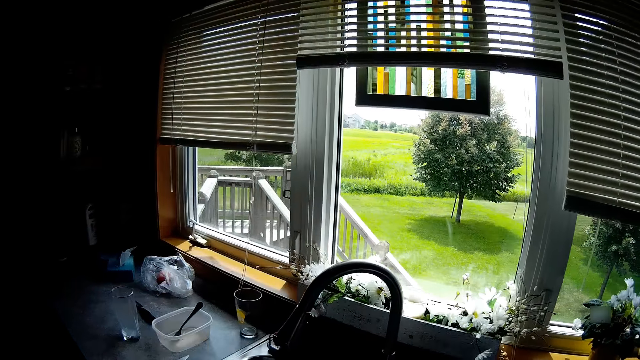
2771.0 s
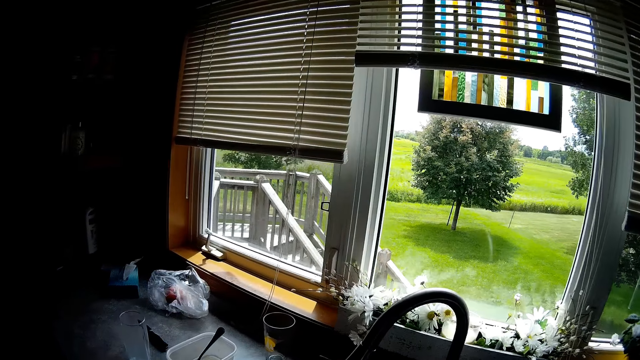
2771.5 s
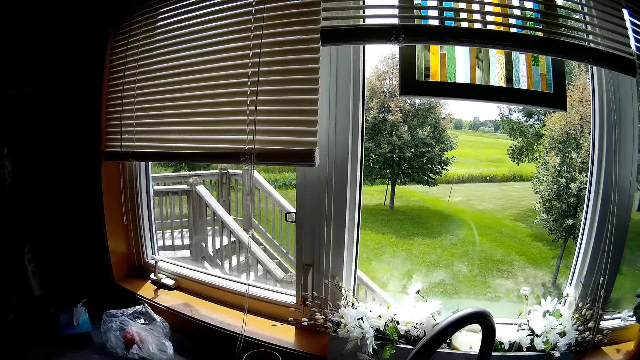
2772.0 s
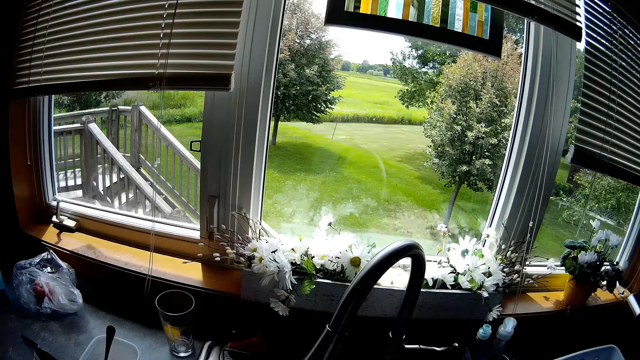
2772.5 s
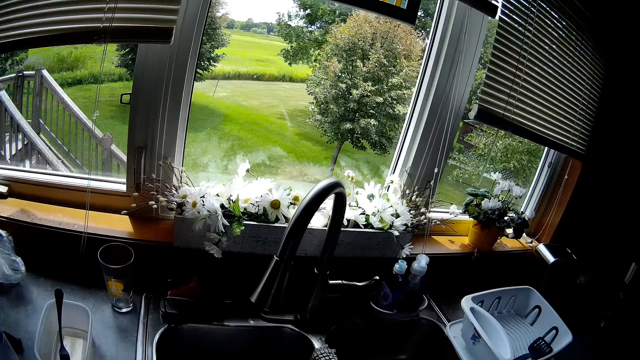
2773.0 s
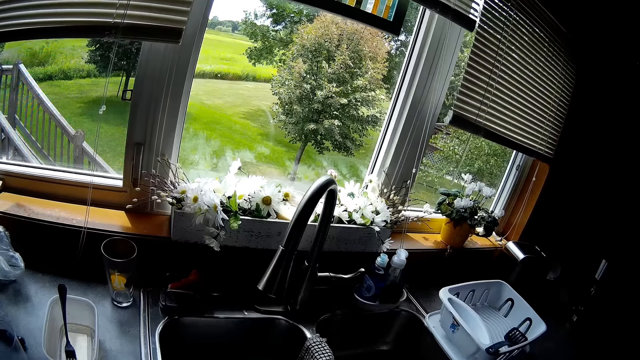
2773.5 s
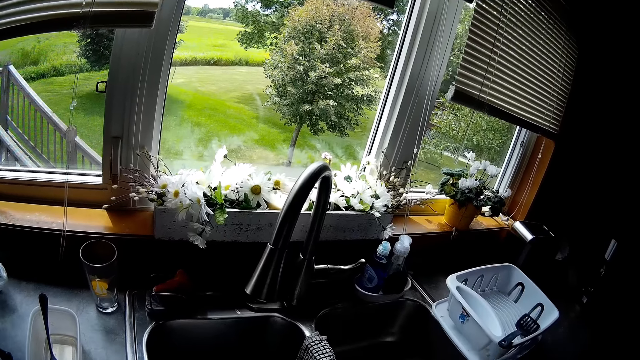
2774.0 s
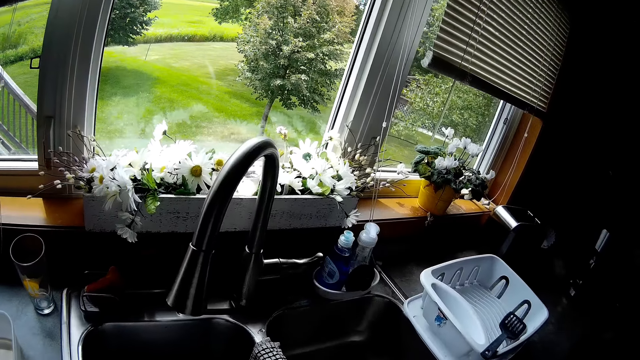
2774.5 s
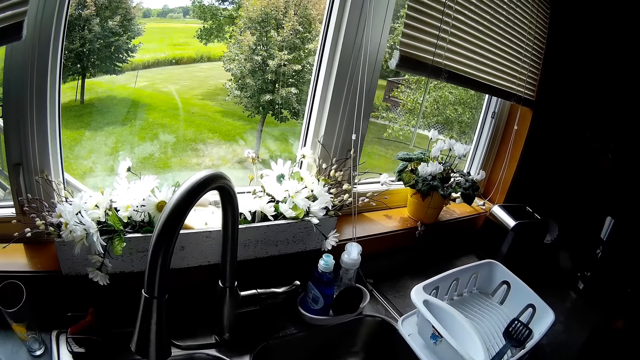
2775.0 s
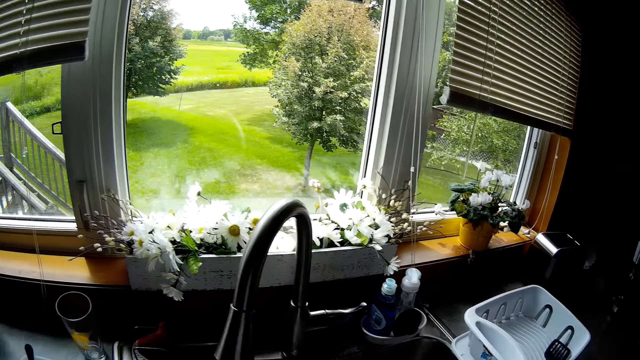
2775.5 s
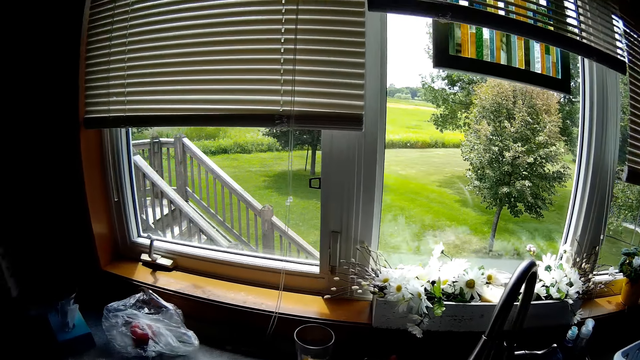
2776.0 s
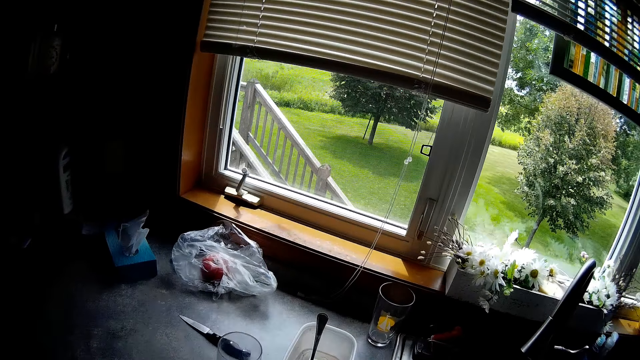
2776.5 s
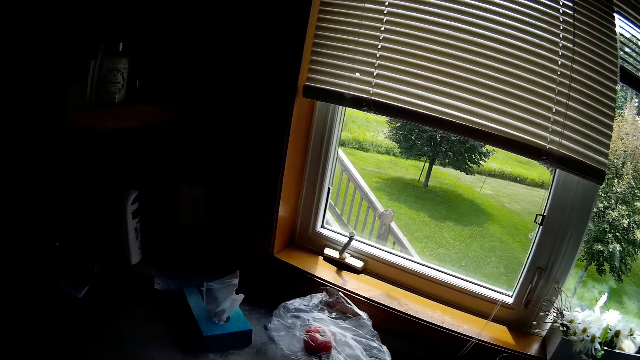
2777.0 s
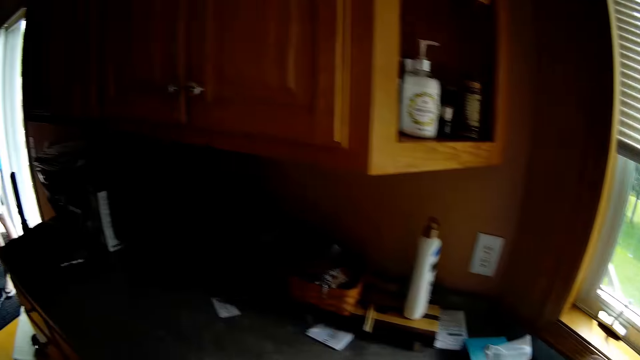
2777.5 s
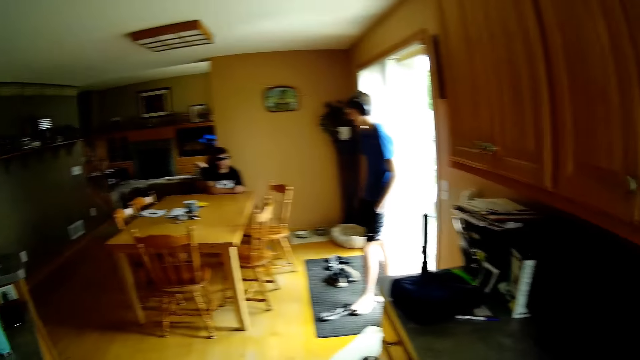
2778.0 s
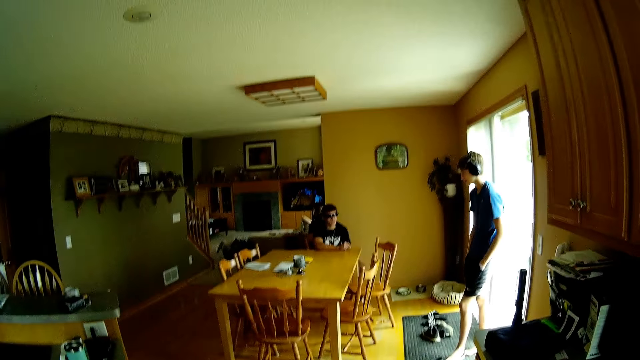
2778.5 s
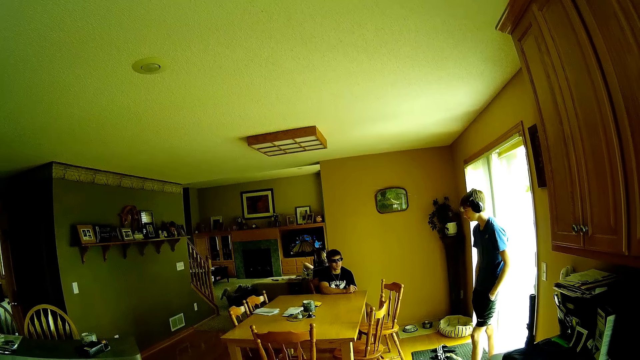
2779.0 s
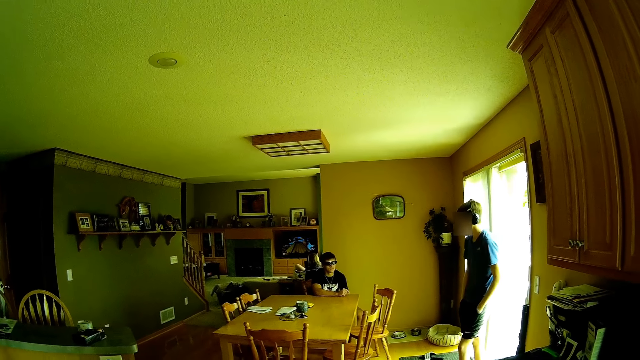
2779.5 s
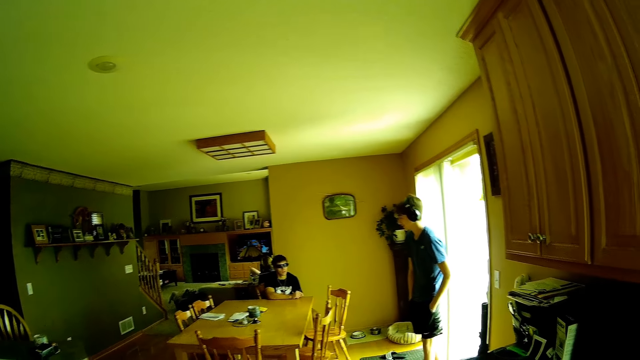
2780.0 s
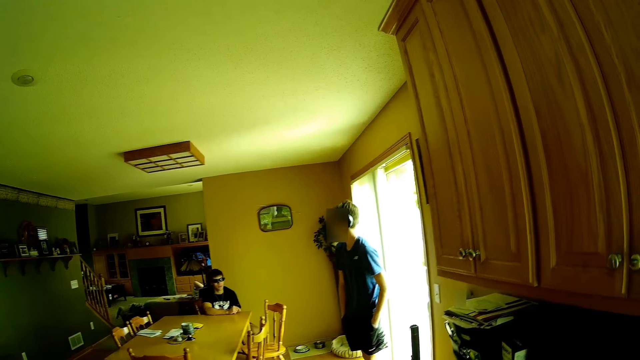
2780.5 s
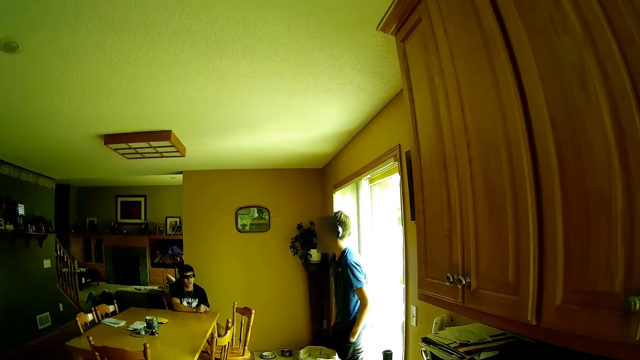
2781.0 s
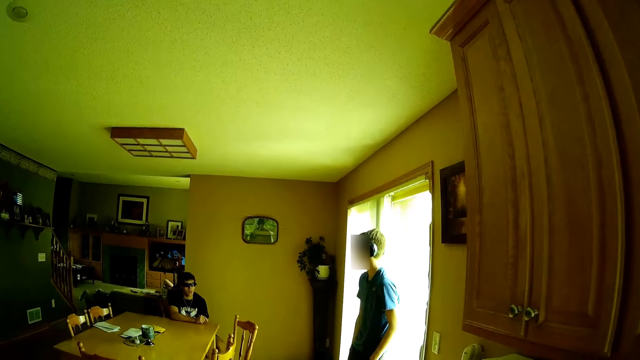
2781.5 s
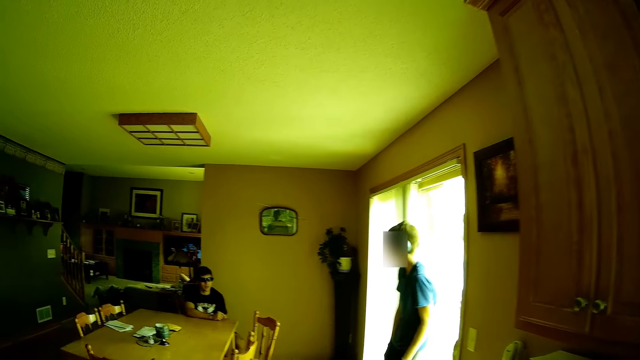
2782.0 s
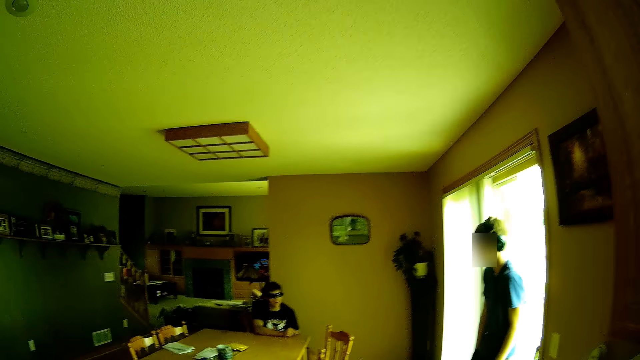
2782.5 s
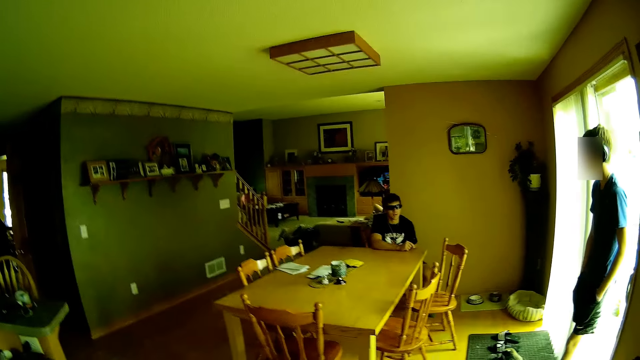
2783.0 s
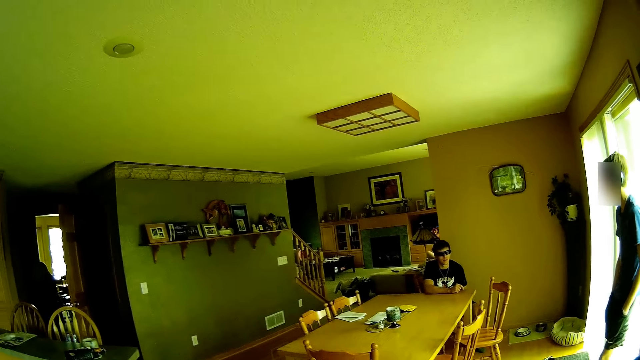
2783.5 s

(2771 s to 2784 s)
The camera wearer looks around. They walk in the room.

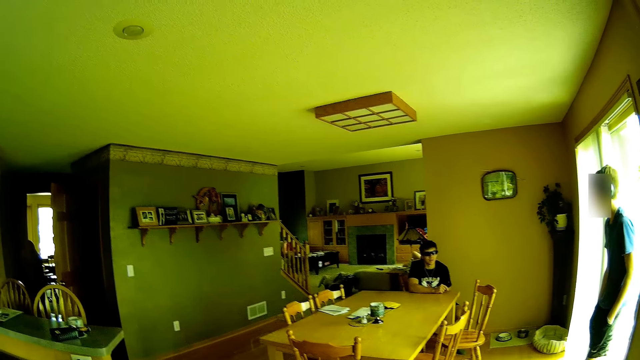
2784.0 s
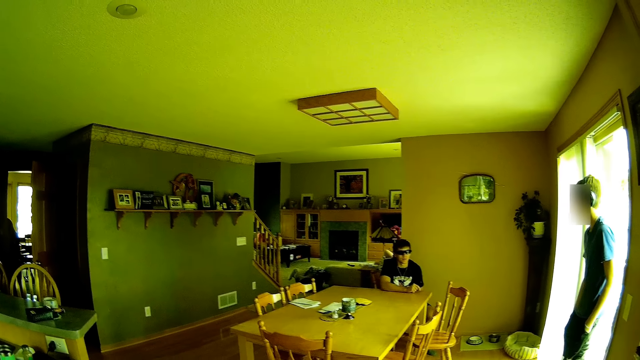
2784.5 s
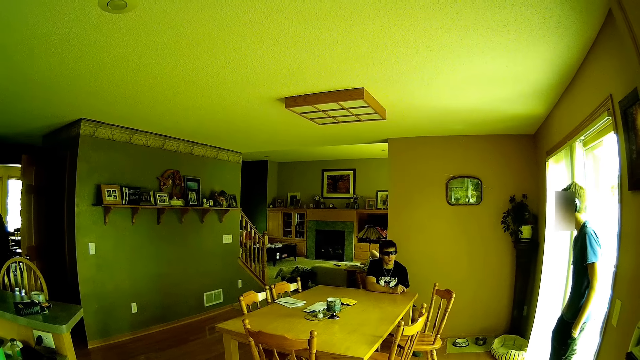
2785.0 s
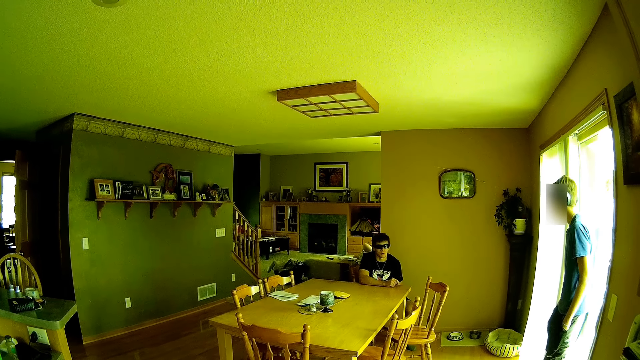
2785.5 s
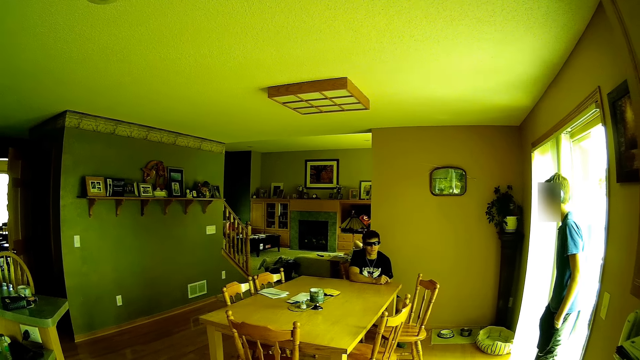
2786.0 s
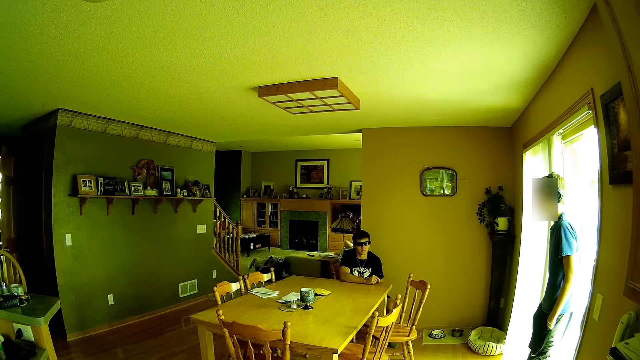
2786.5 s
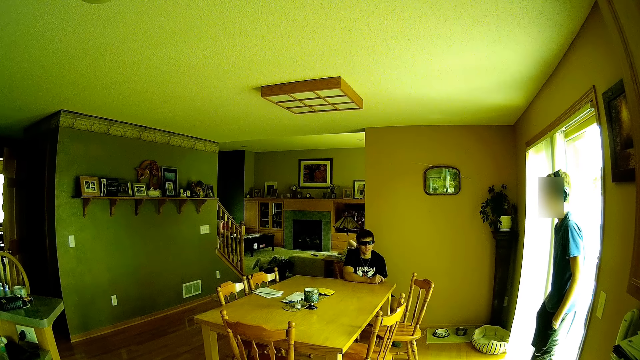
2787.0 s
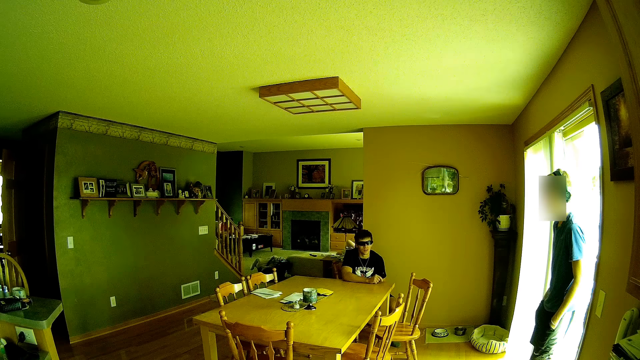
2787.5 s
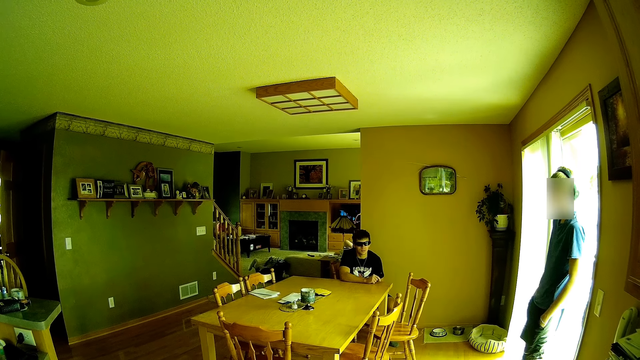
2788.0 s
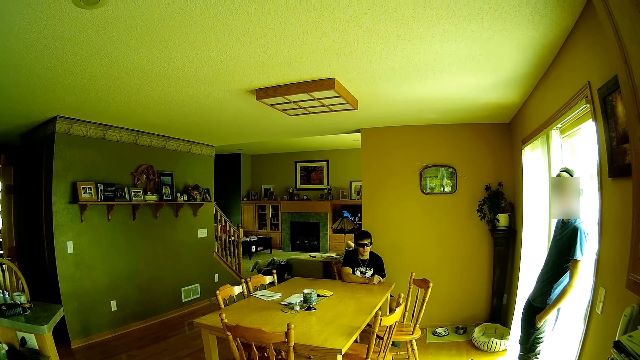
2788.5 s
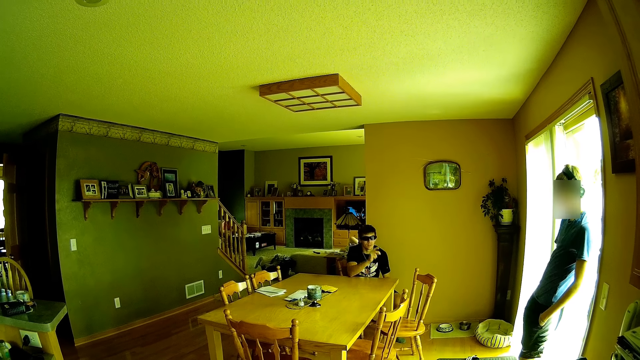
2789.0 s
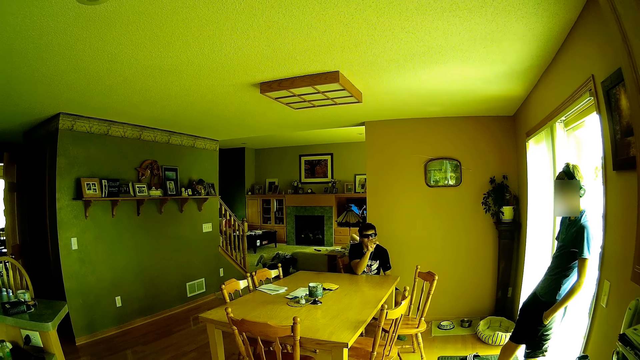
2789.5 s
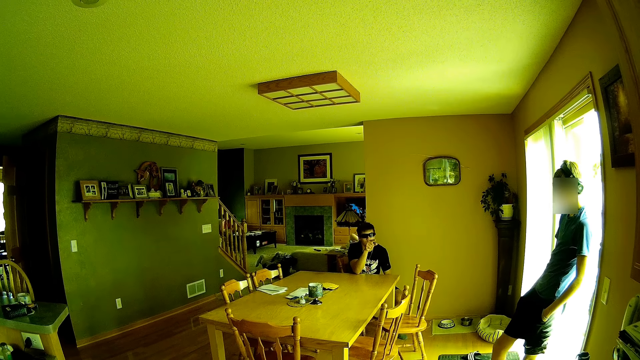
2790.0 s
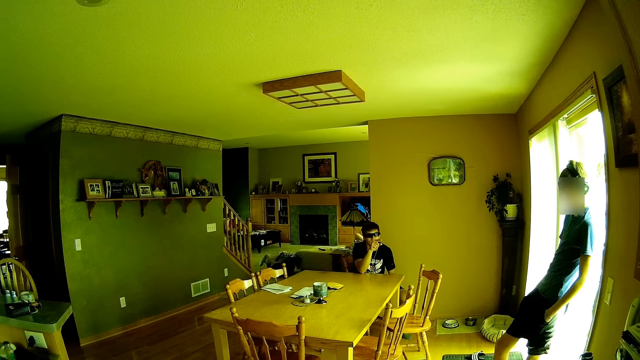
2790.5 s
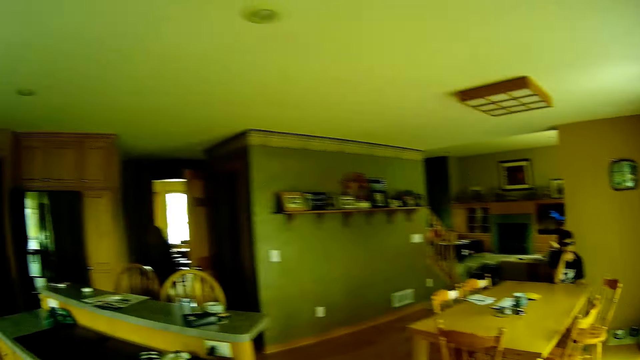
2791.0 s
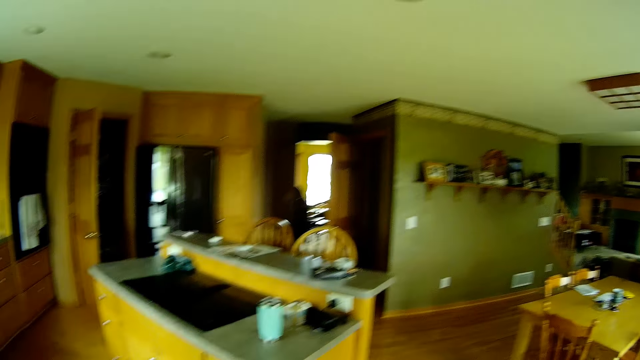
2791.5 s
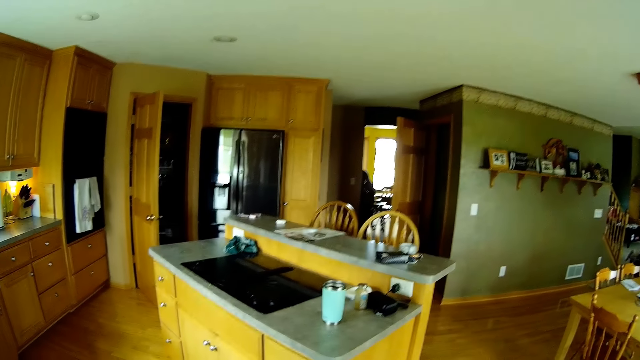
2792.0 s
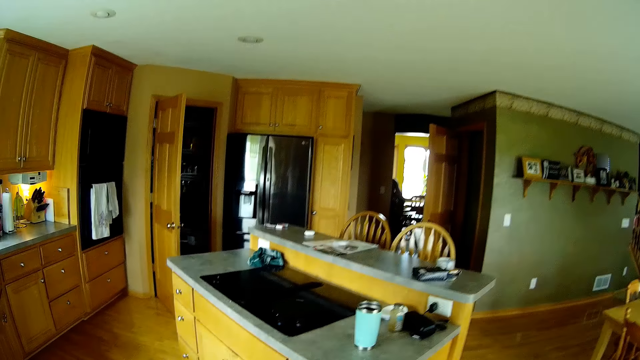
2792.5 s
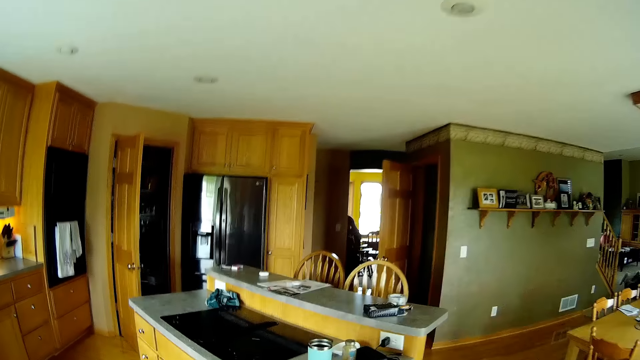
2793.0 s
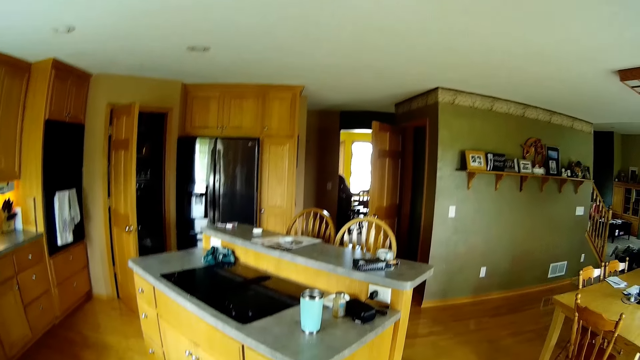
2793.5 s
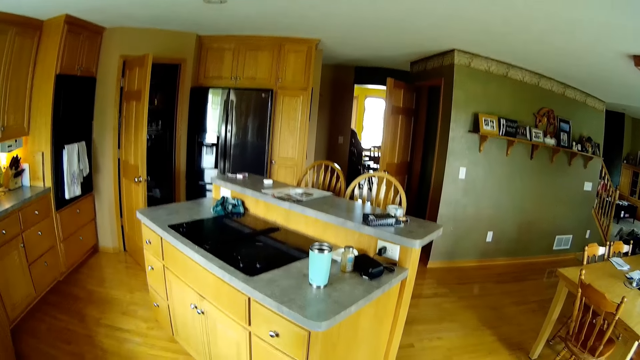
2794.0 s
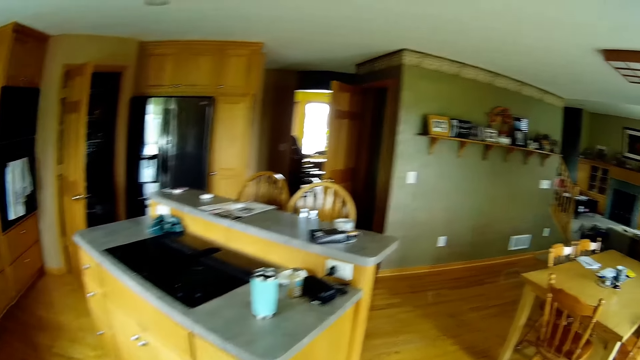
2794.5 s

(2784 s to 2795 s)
The camera wearer looks around. They look around.
